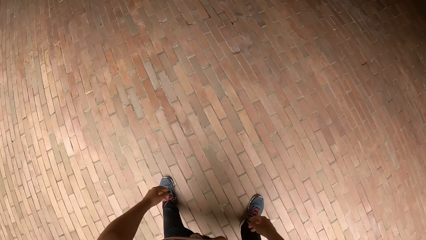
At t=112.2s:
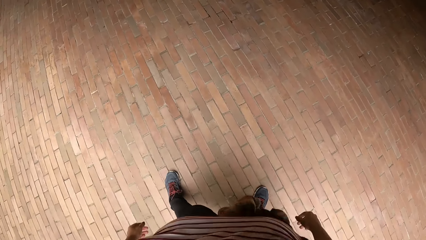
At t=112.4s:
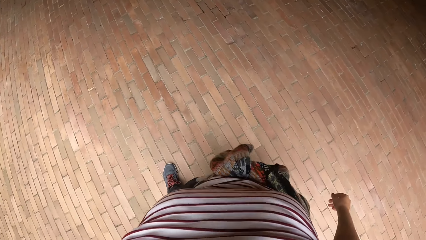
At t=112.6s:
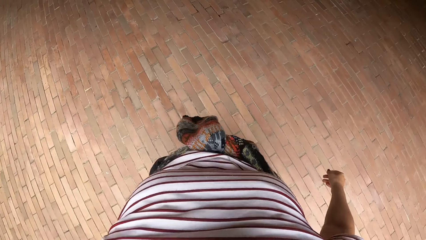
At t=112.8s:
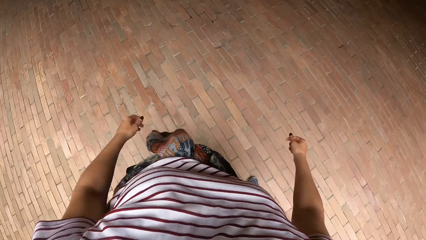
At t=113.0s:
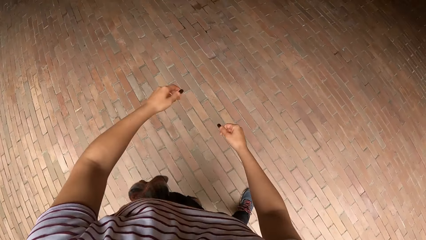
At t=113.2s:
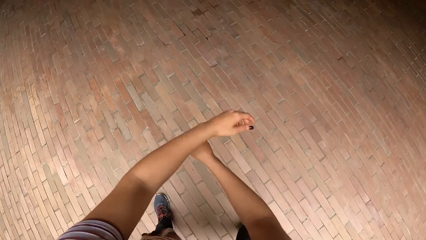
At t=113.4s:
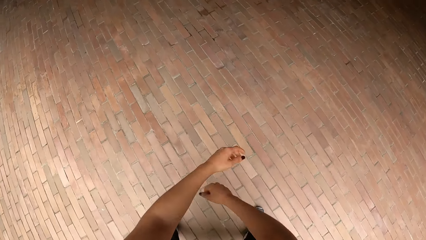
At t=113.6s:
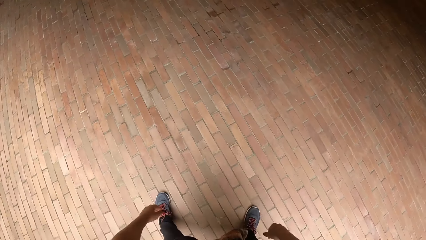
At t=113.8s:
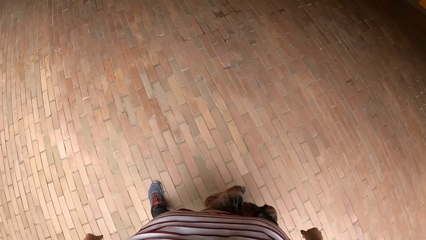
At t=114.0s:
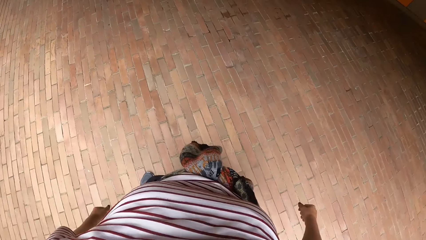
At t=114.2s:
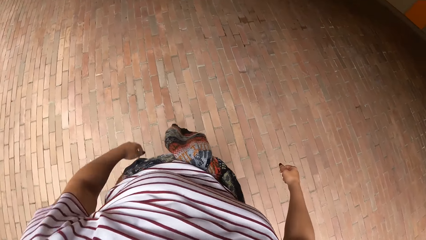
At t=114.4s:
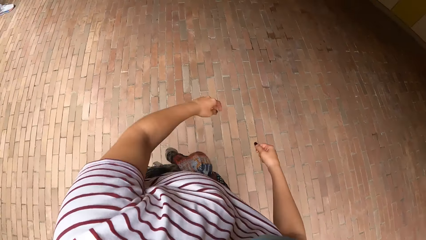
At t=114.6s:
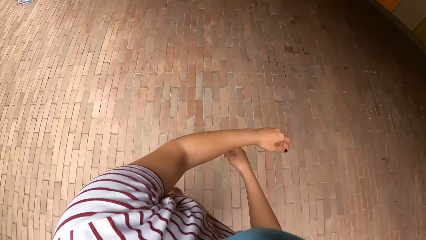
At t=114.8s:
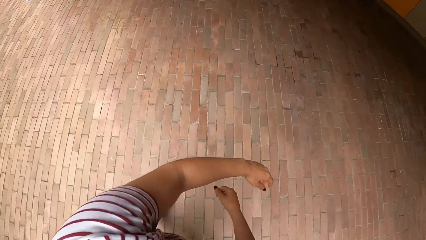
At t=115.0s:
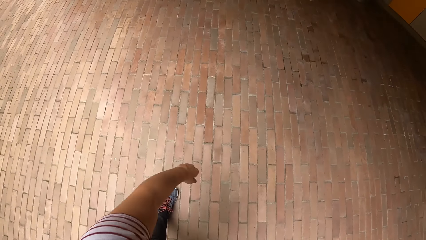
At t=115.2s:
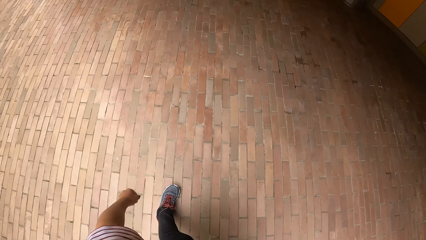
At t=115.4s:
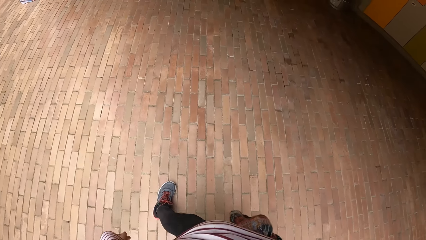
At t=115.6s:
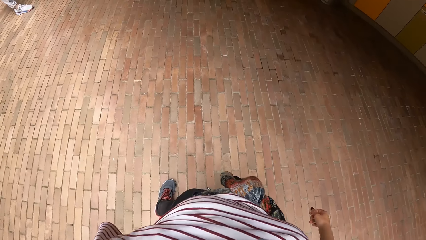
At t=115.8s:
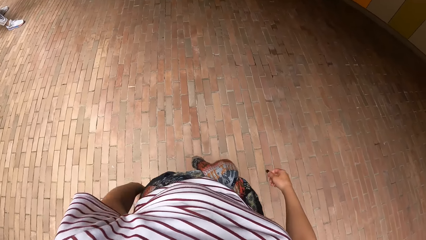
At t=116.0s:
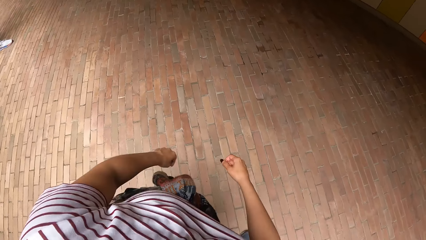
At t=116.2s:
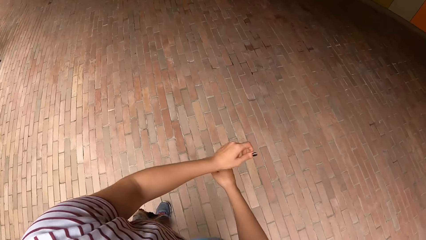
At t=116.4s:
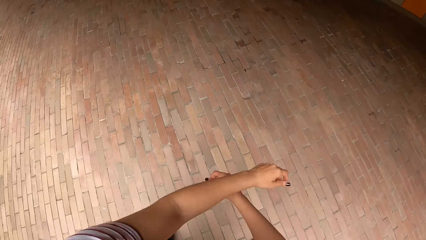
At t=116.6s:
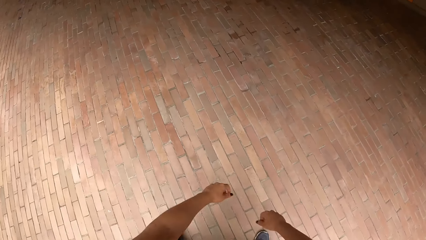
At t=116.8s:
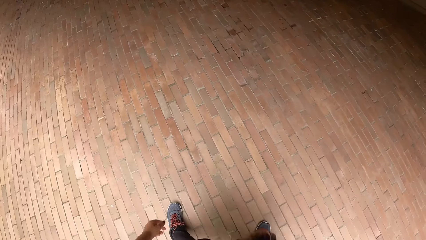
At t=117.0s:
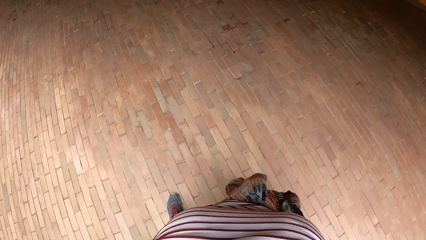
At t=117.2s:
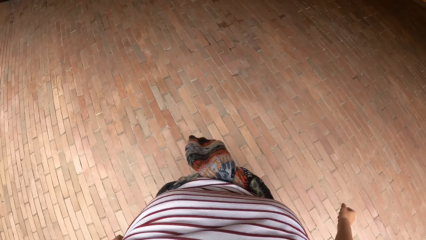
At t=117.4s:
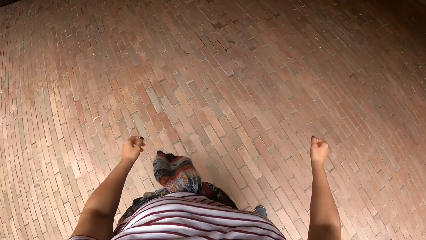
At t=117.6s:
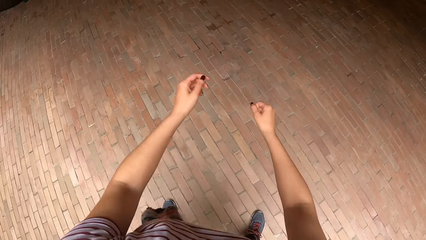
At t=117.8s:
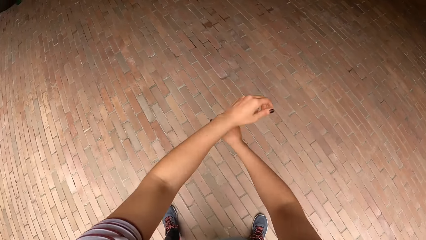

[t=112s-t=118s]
The camera wearer exercises in the gym.

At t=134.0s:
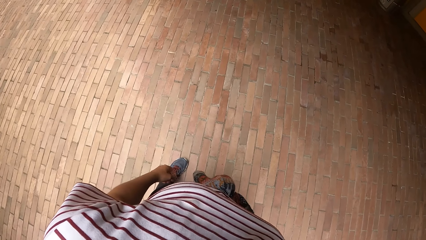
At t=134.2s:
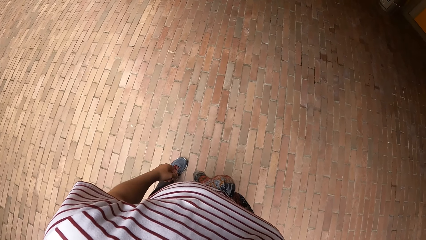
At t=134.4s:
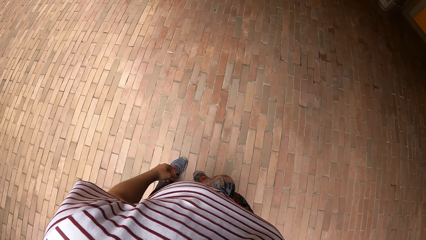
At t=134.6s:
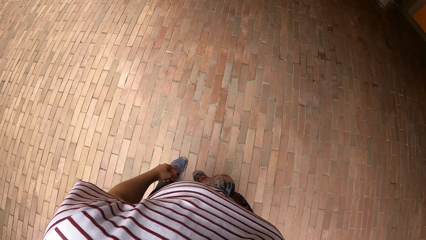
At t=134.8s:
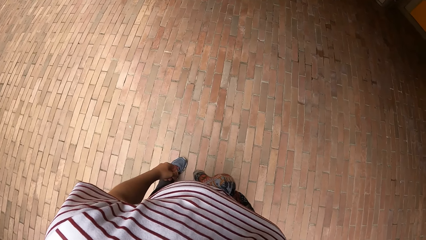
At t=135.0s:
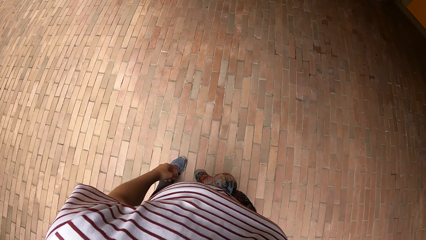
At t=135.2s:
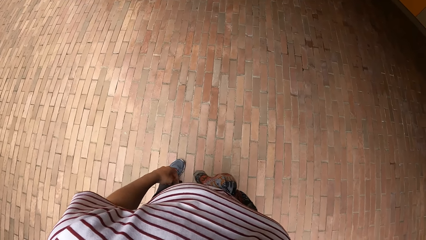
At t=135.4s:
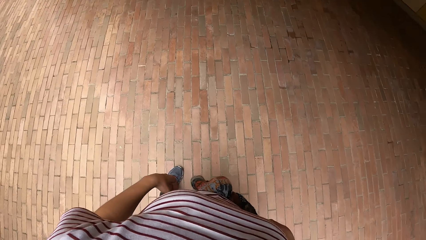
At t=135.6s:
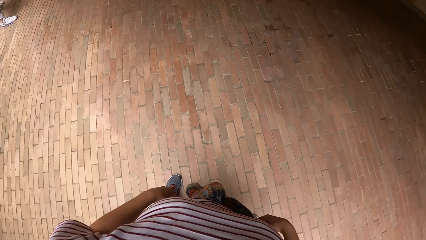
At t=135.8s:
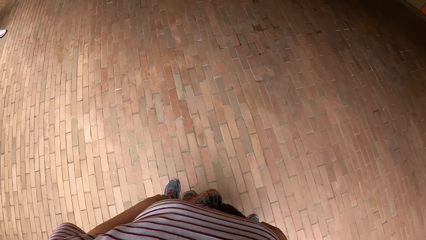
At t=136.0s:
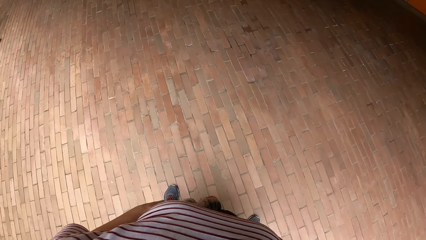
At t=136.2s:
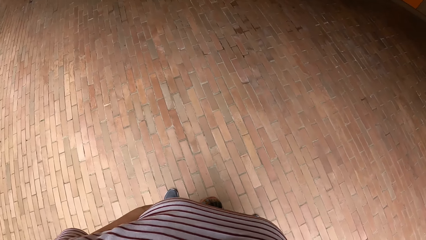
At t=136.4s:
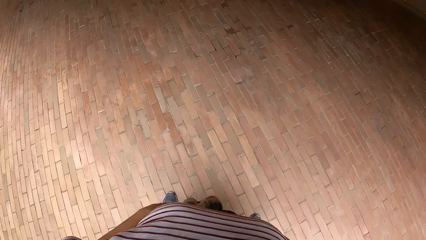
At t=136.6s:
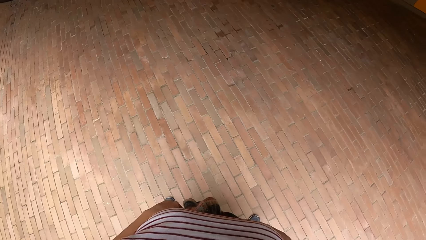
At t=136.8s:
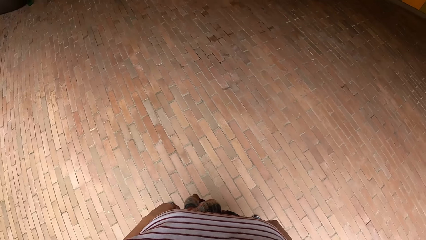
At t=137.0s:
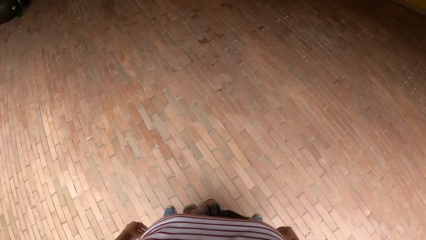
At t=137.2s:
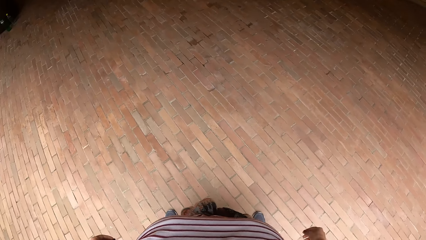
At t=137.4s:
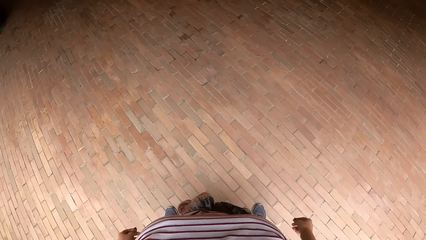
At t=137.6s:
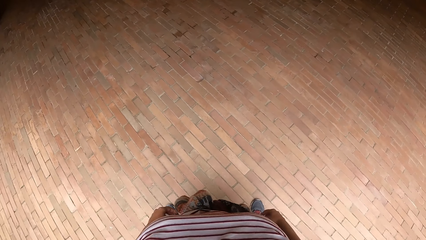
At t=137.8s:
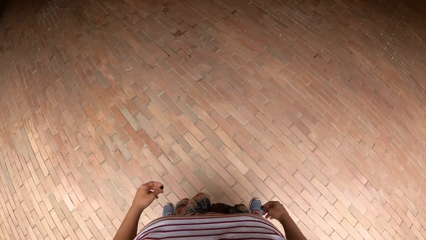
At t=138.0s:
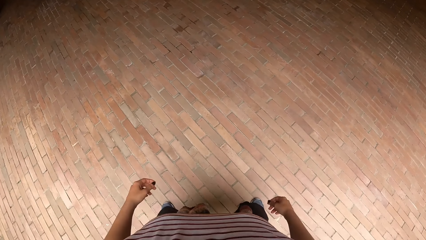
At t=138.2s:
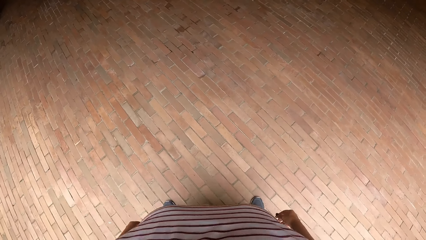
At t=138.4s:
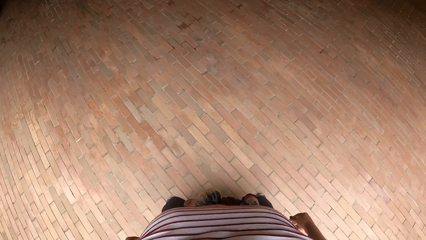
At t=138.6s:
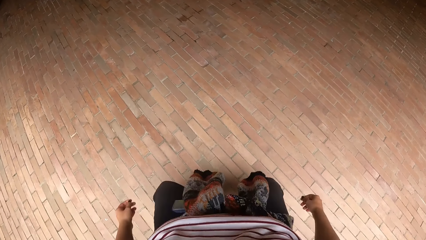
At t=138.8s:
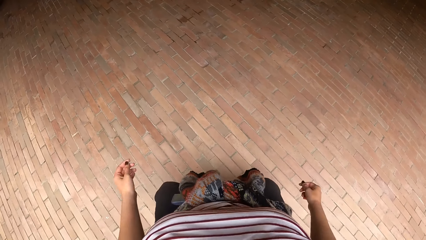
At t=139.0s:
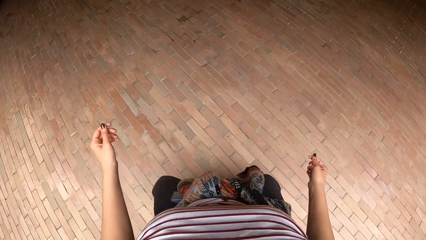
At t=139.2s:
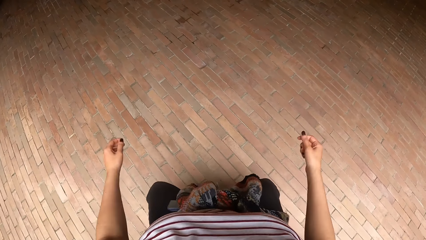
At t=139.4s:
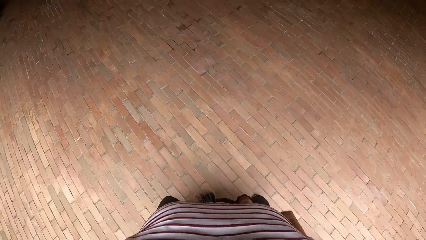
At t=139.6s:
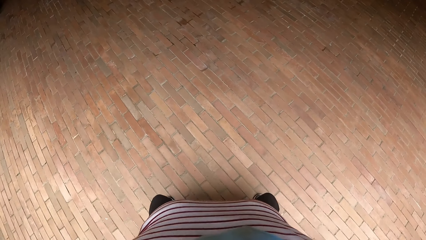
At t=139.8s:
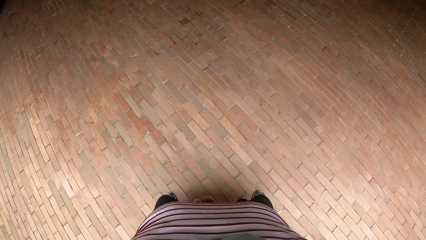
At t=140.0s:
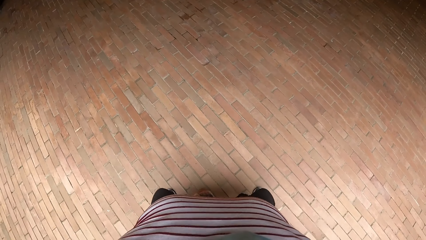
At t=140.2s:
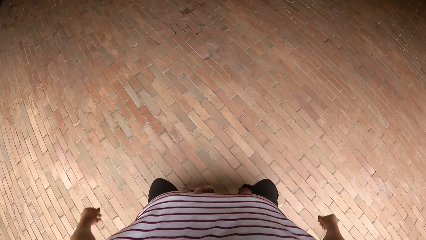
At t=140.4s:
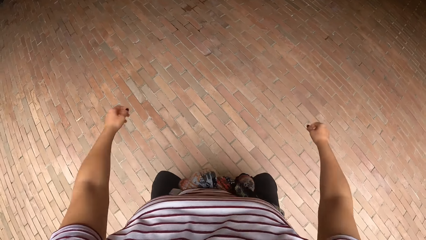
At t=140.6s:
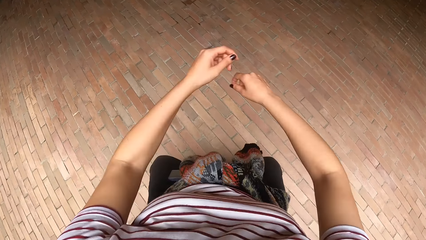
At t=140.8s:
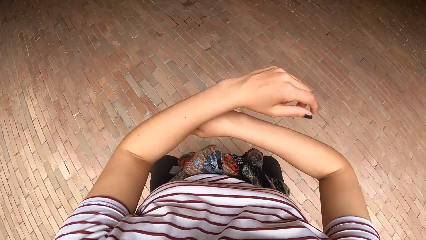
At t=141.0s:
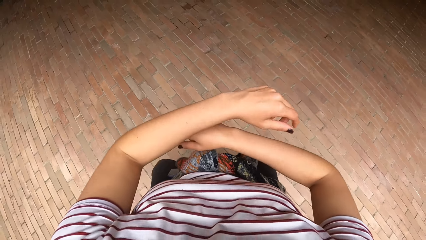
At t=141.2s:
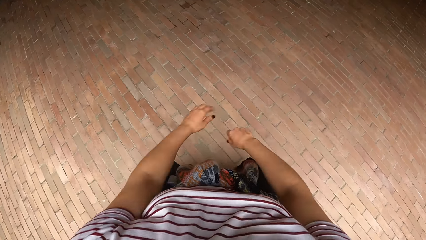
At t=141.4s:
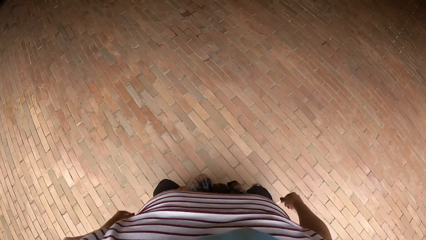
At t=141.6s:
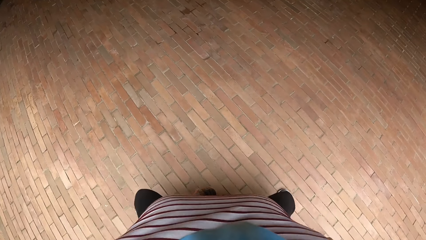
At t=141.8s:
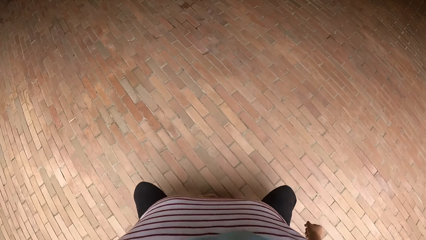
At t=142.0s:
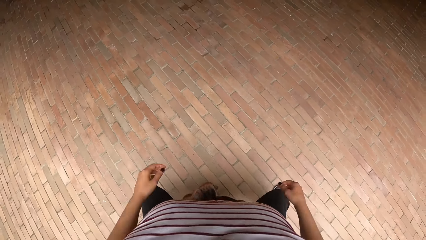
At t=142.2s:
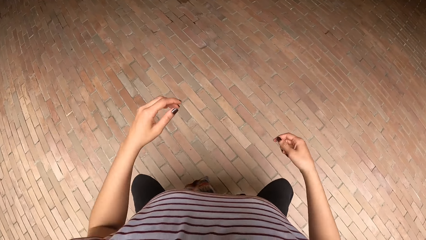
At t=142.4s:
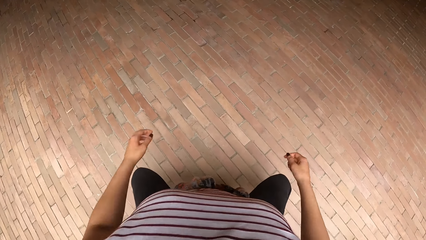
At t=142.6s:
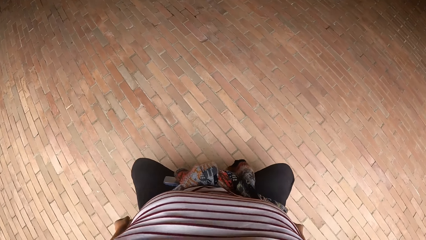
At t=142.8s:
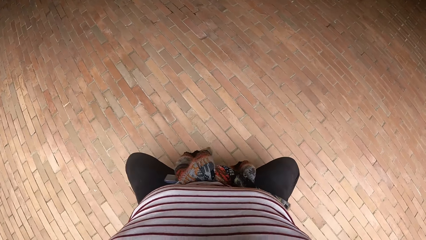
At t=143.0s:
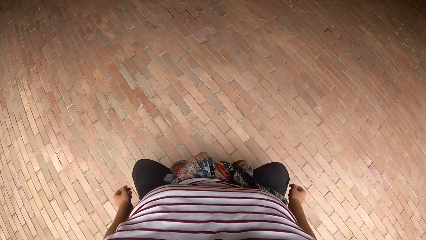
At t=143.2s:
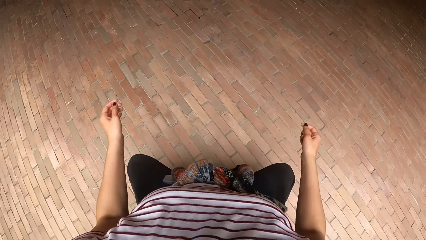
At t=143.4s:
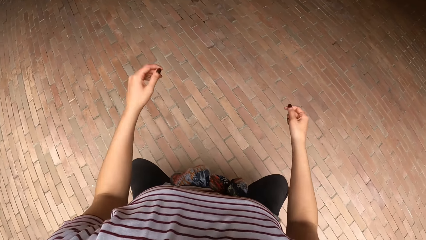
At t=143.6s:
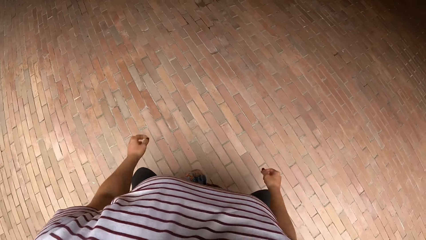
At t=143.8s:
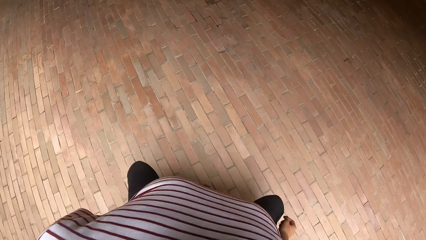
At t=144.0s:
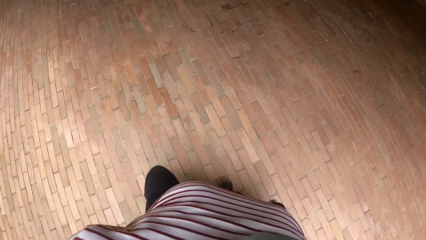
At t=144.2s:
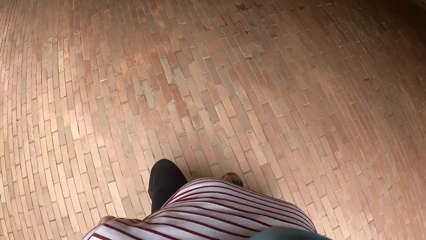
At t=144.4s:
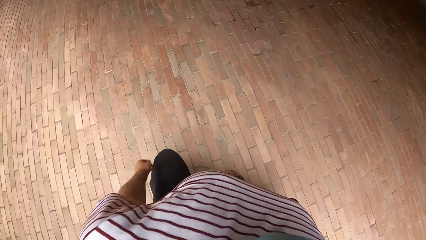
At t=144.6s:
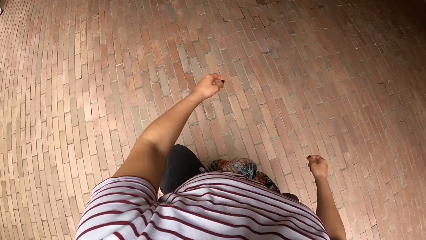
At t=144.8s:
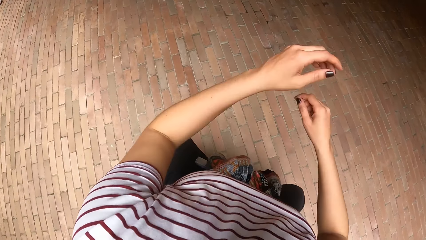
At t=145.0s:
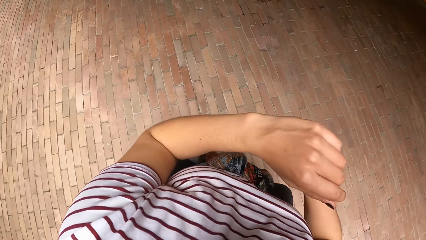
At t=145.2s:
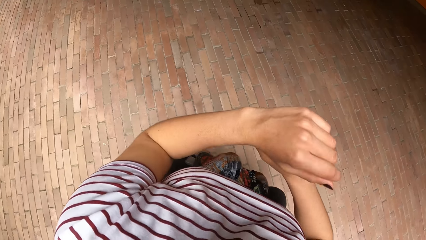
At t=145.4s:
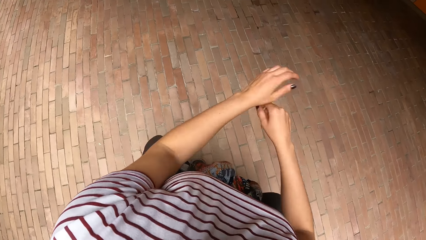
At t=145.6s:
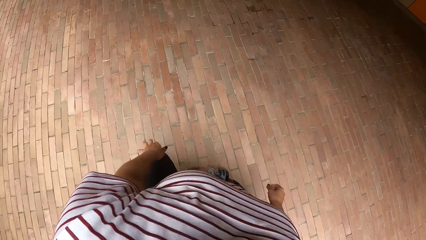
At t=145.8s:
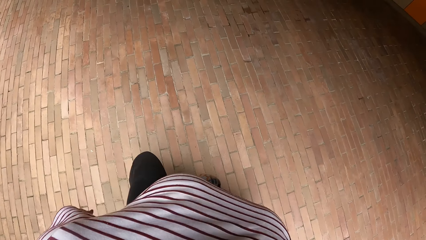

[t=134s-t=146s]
The camera wearer stares. They exercise in the room.
